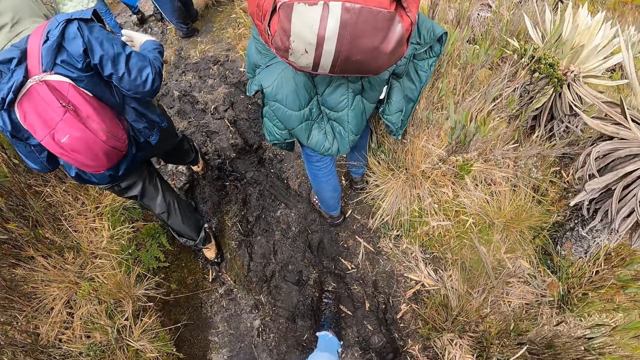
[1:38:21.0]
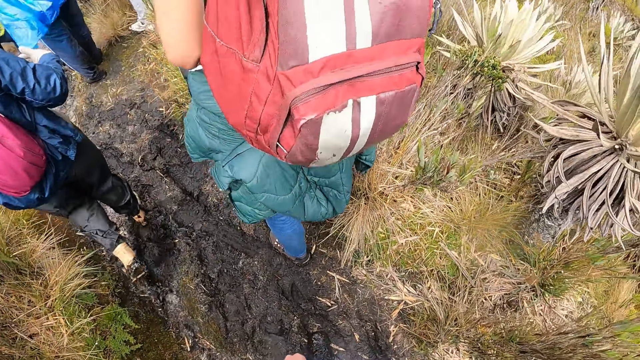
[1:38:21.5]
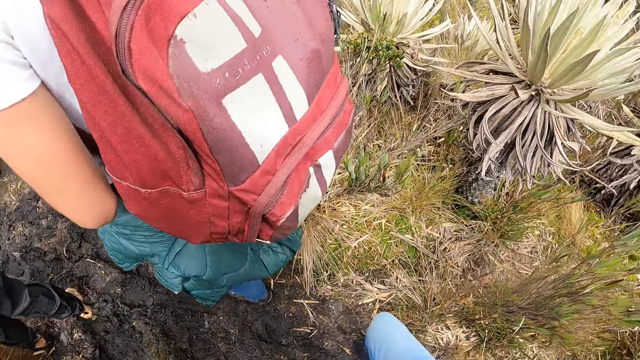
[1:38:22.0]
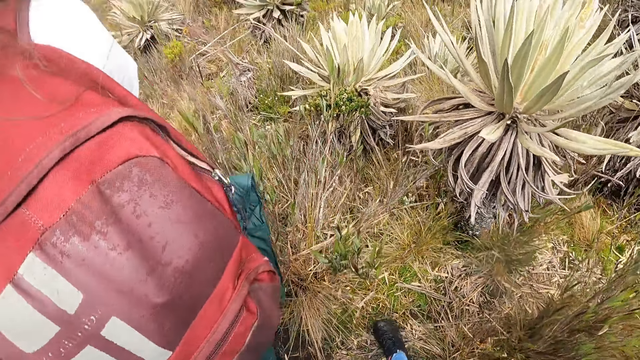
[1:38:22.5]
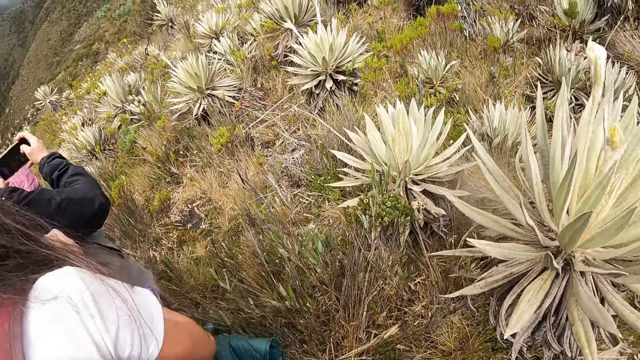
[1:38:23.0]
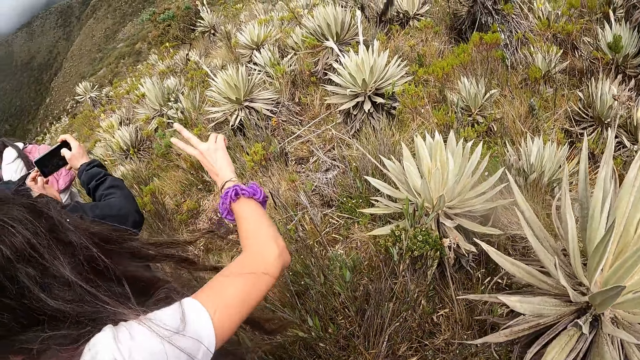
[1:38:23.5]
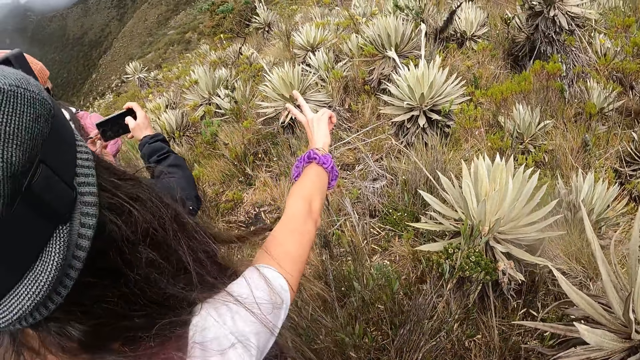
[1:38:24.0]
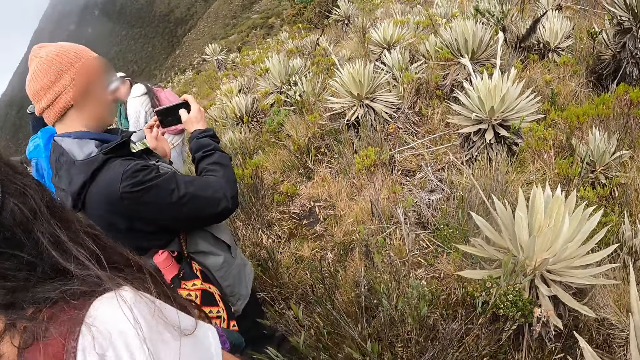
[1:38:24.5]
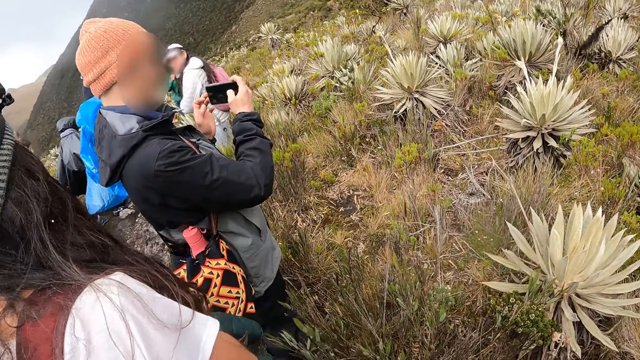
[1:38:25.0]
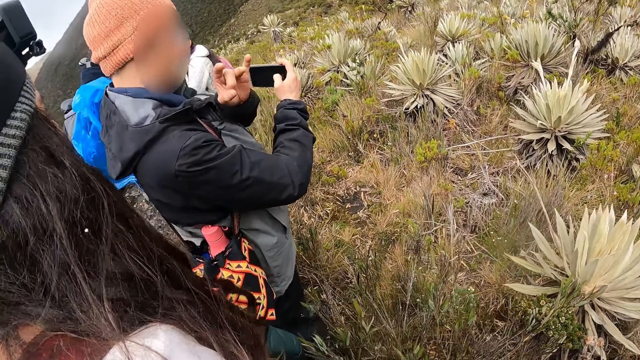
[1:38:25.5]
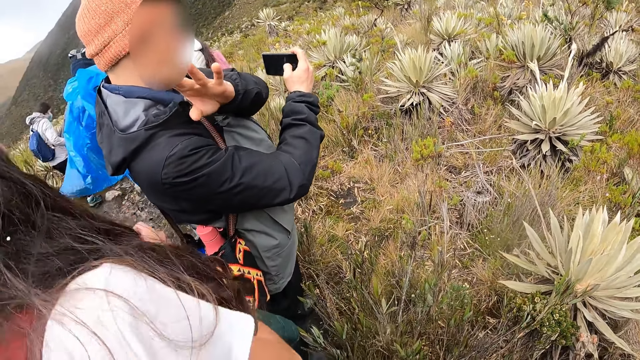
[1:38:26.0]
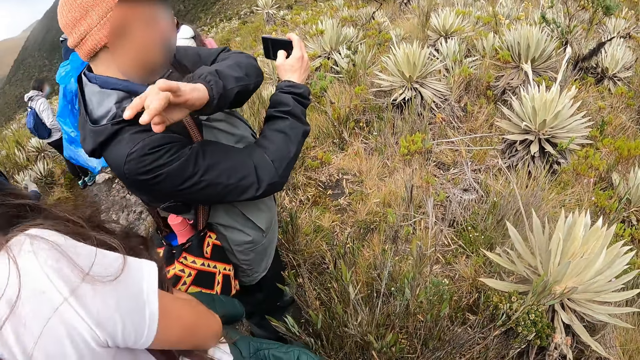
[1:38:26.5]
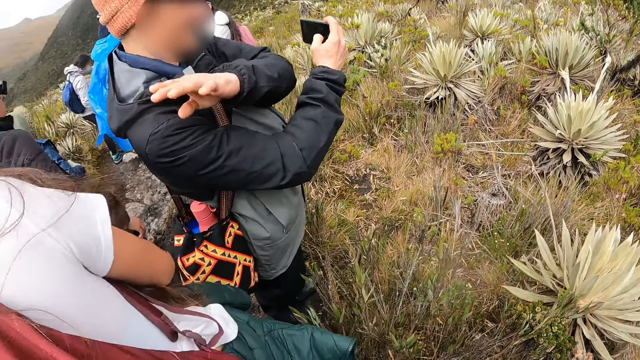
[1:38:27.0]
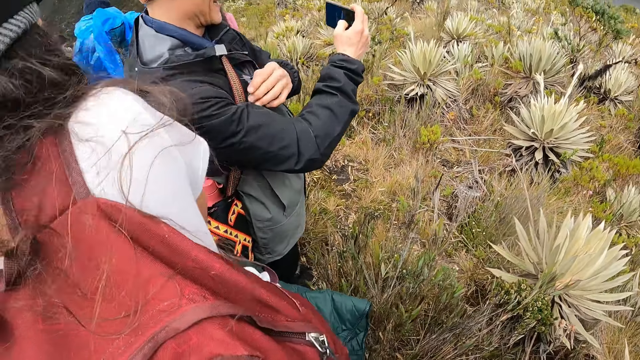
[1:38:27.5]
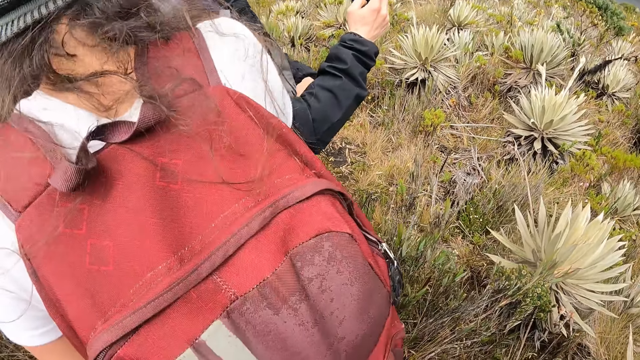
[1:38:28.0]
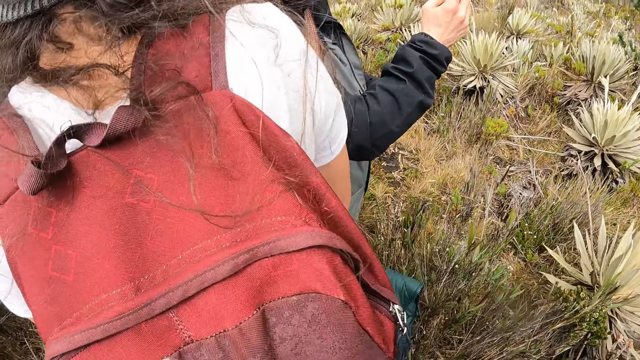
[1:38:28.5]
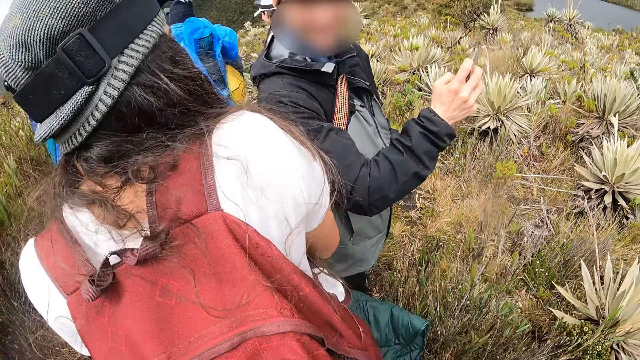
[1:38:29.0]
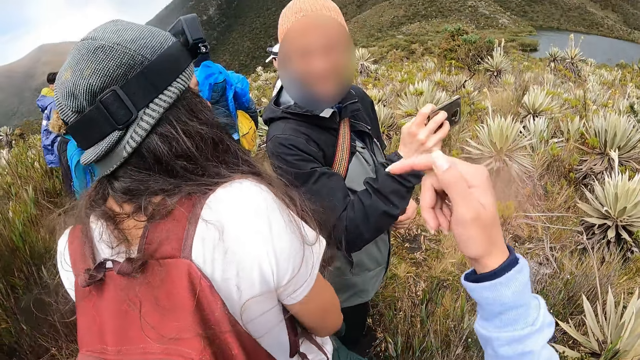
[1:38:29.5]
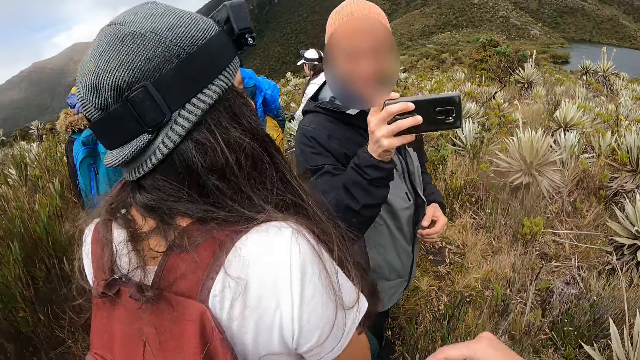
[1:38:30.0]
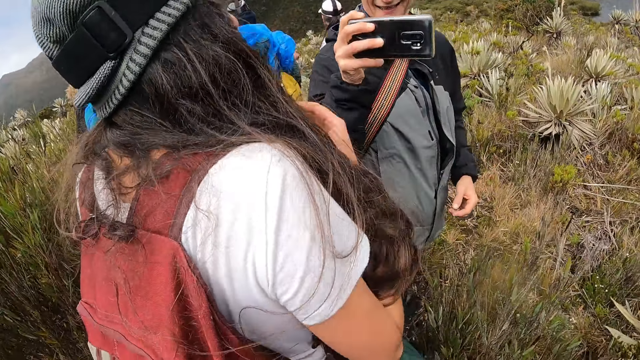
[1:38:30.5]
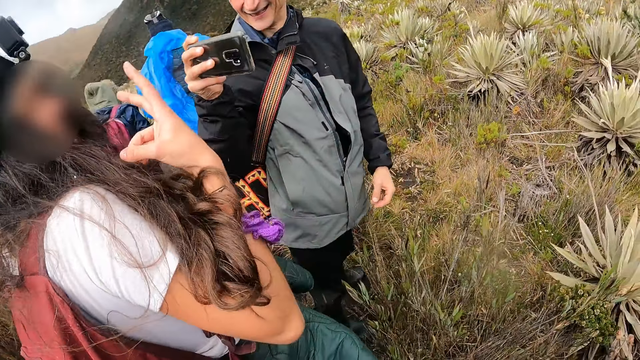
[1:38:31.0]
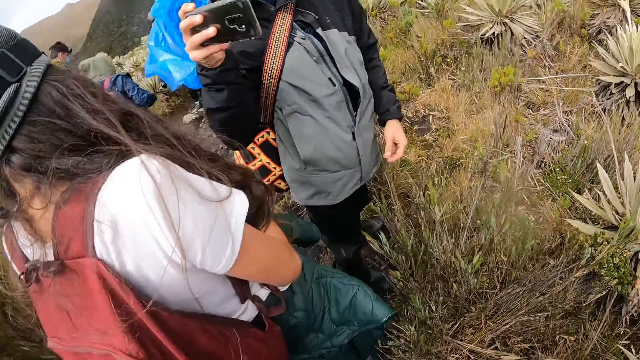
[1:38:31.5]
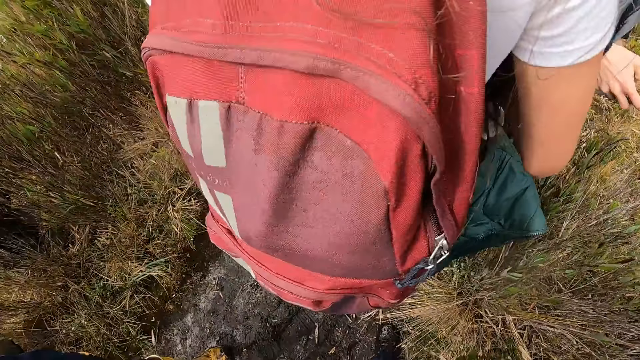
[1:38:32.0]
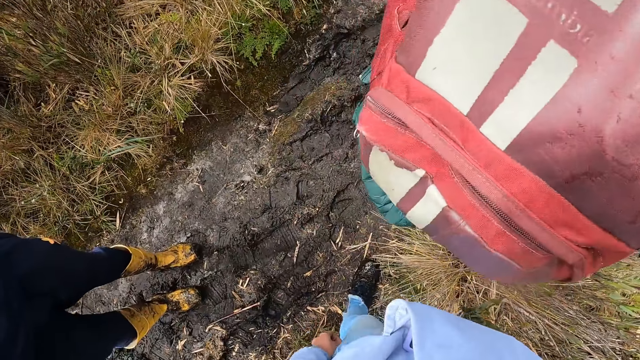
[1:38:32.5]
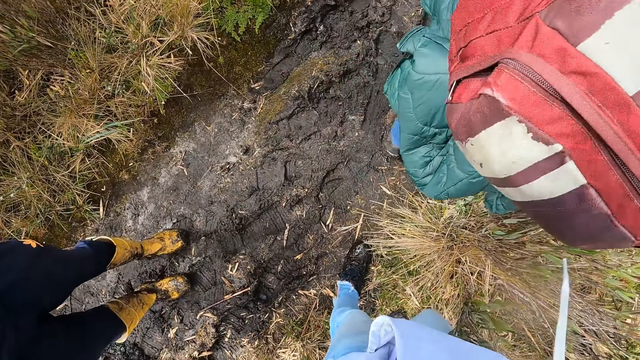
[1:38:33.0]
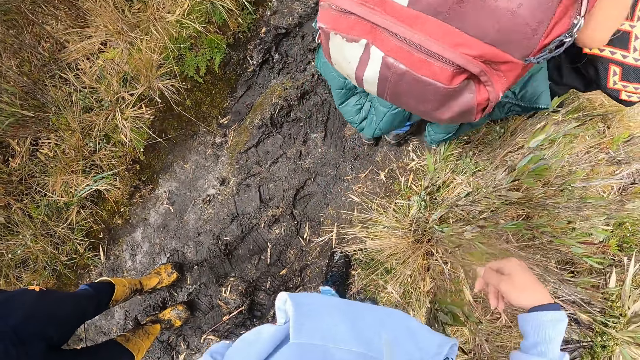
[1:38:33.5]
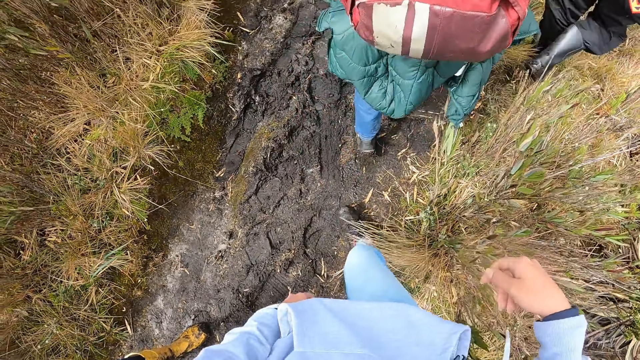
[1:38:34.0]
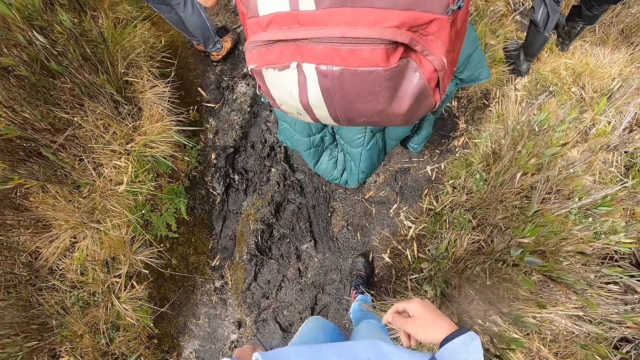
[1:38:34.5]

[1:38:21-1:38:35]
A woman interacts with a man. The camera wearer looks around. The man takes pictures with a phone in his right hand. The camera wearer interacts with the man and the woman. The man takes pictures of the woman with the phone in his right hand.

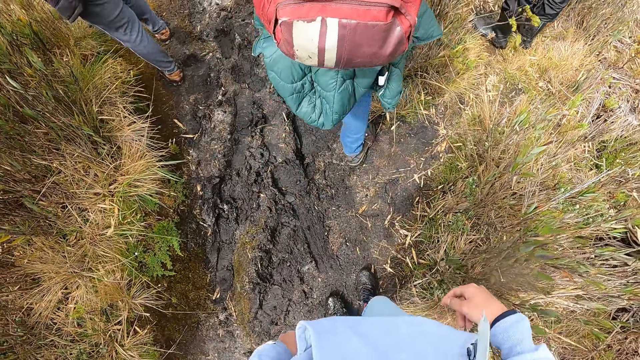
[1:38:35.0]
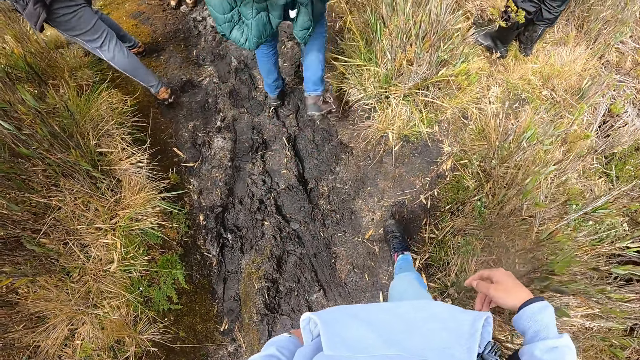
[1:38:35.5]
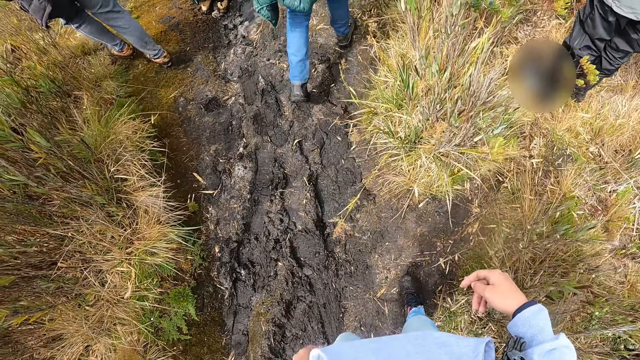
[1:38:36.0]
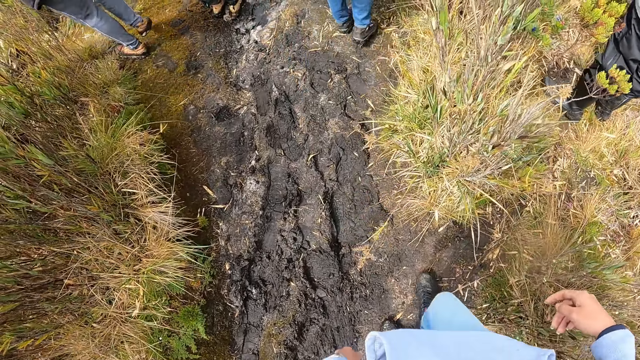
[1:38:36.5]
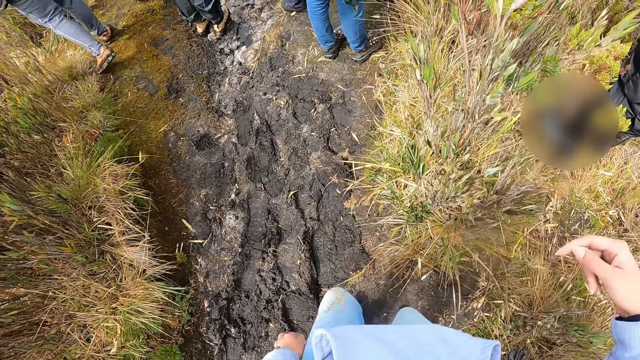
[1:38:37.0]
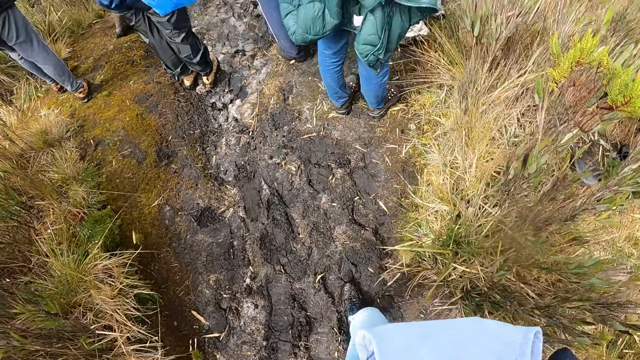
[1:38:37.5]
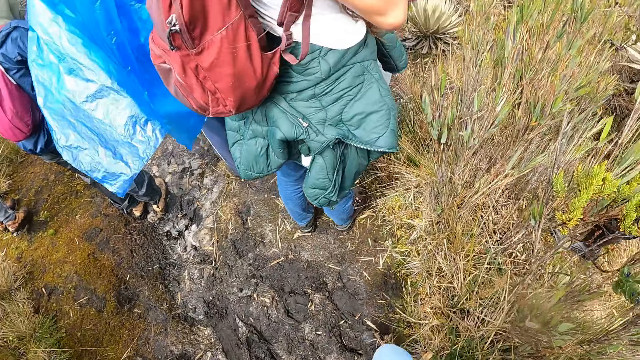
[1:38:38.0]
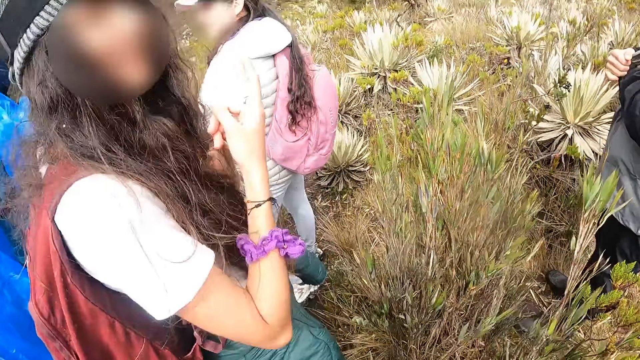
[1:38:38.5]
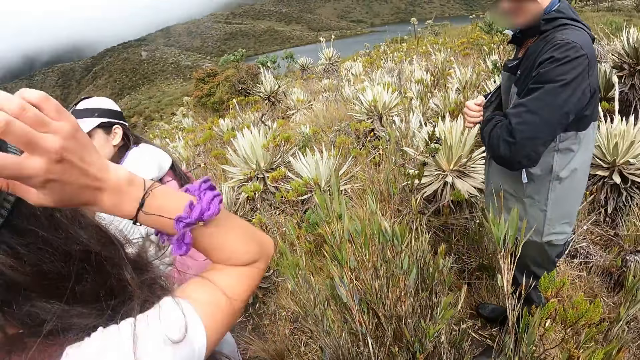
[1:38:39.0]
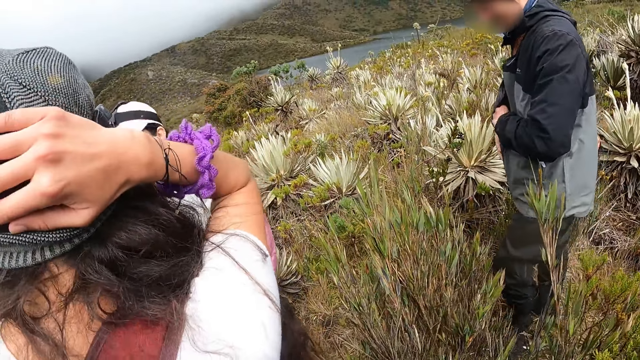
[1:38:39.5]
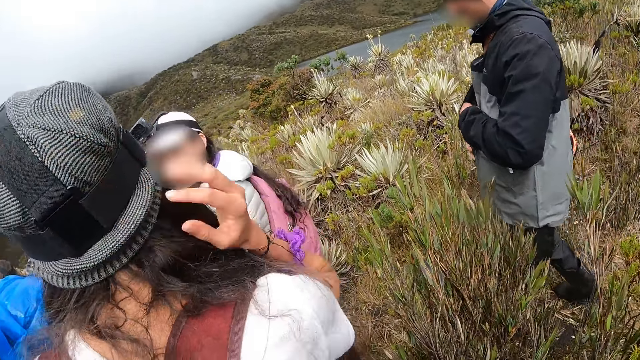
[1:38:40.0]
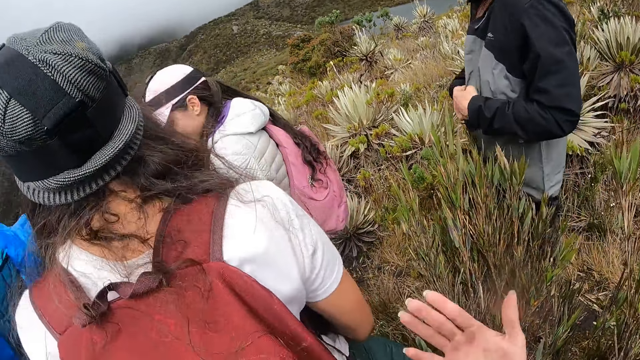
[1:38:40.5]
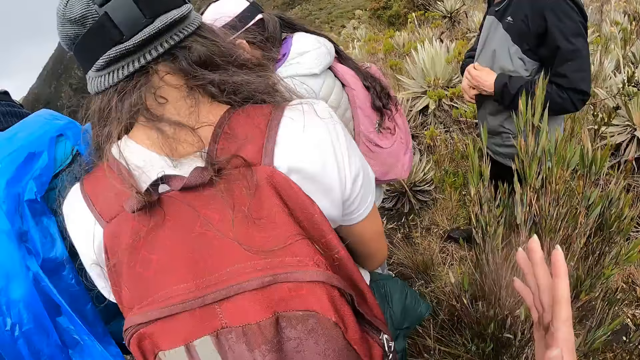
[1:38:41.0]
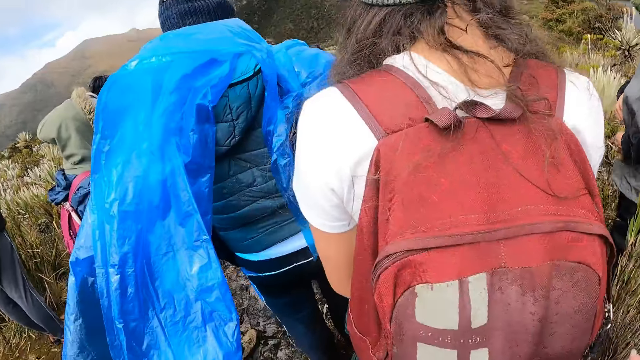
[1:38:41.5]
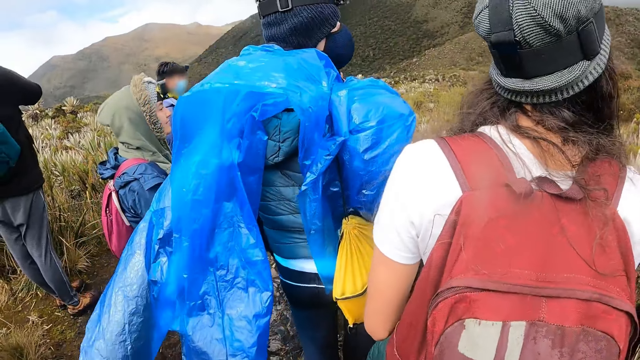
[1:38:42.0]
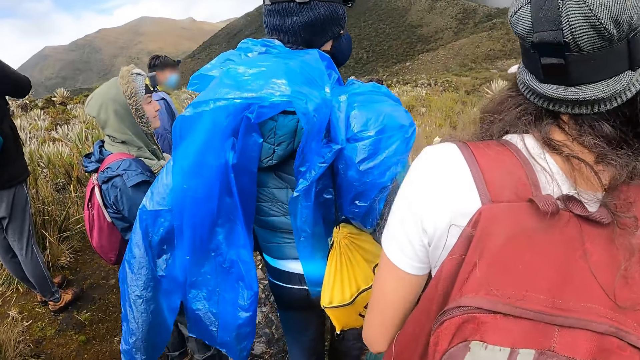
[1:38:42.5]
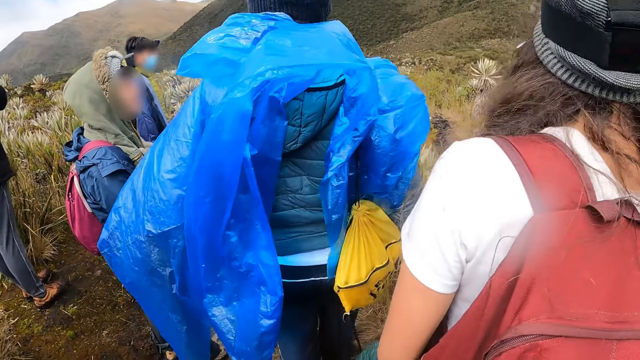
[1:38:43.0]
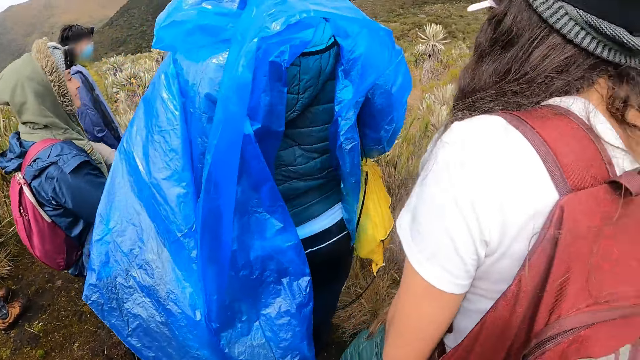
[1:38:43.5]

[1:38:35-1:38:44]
A woman holds her head with her right hand.
